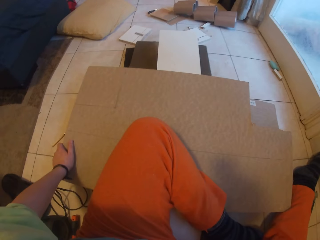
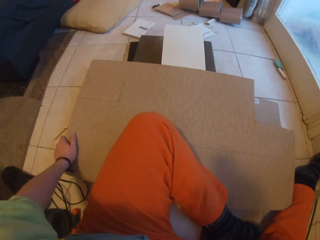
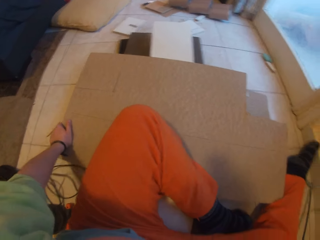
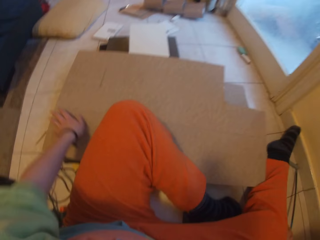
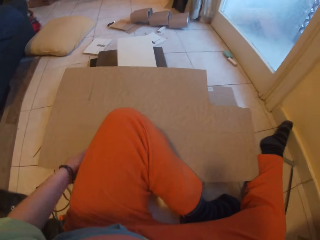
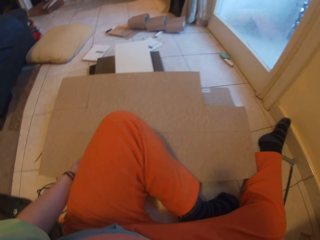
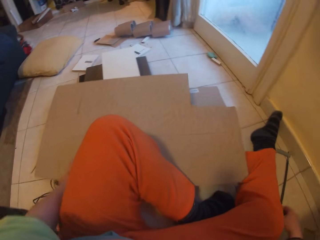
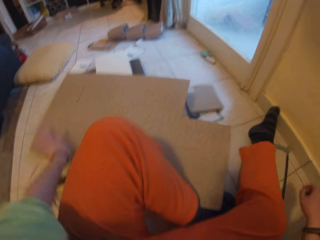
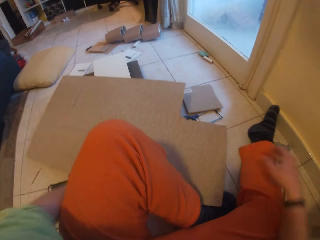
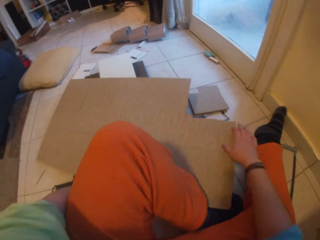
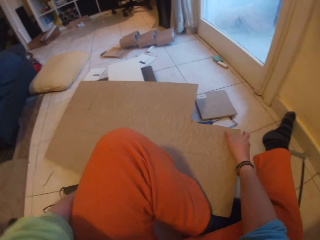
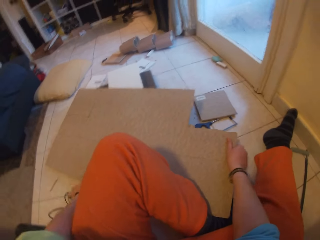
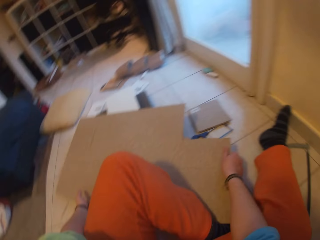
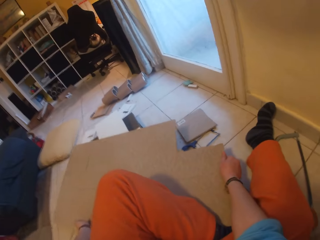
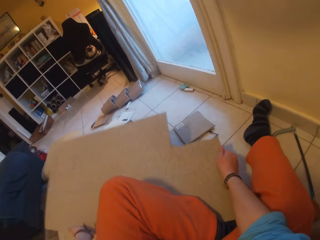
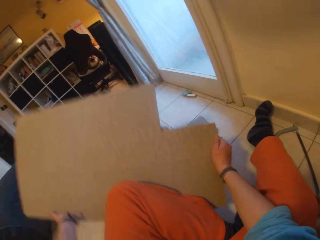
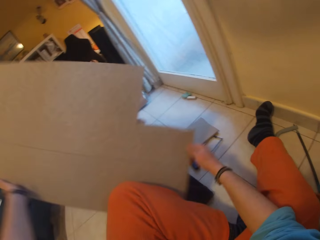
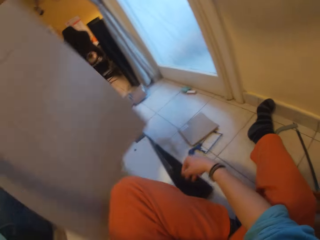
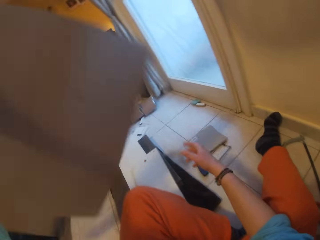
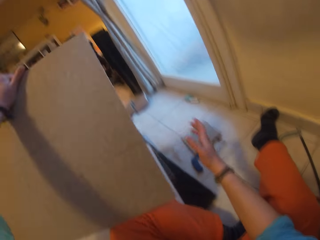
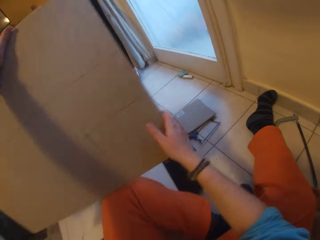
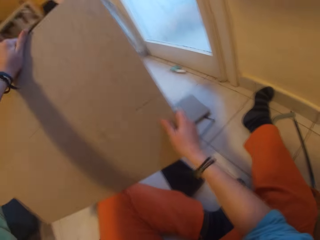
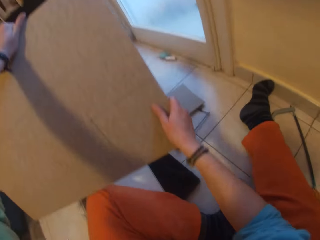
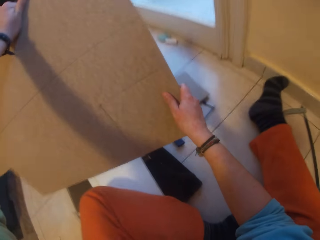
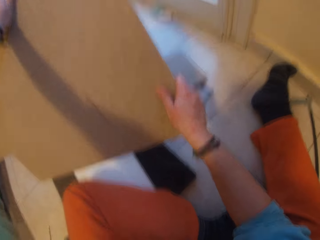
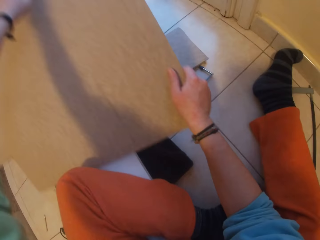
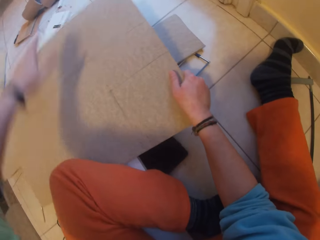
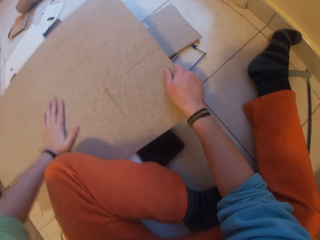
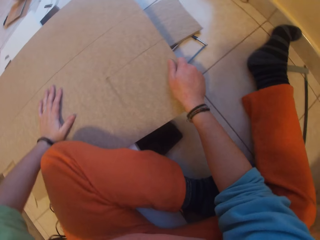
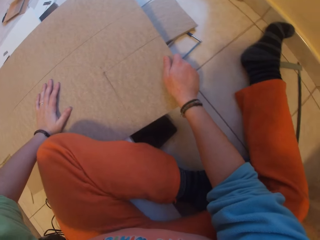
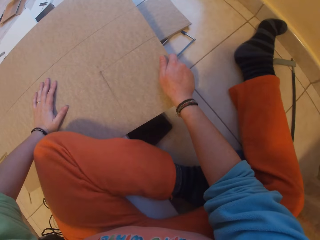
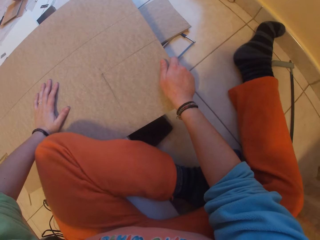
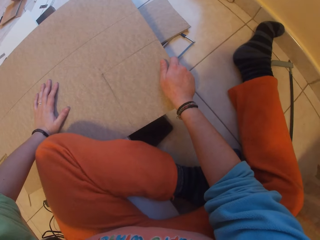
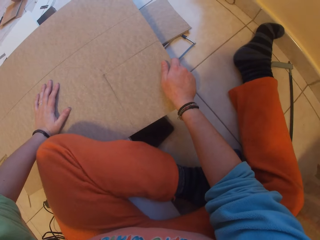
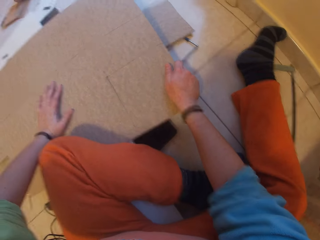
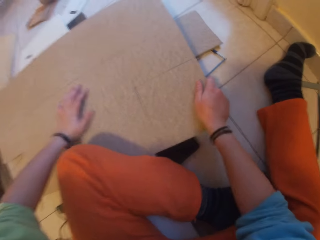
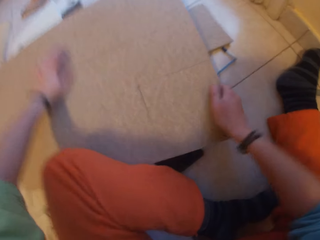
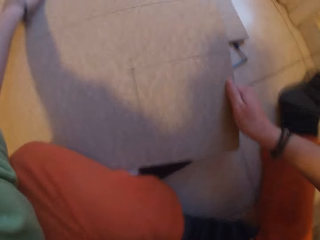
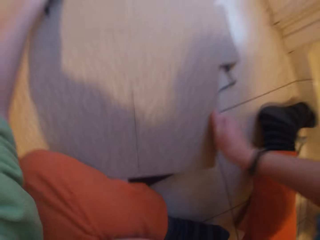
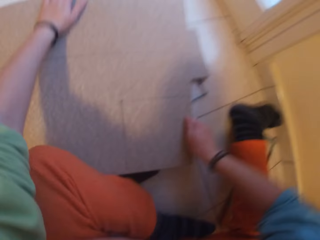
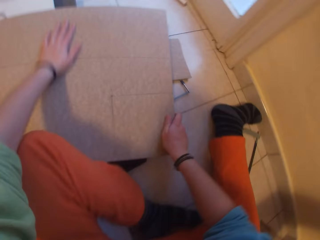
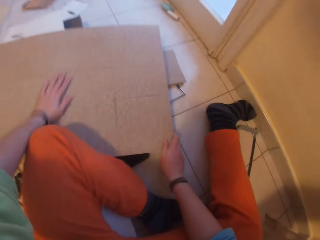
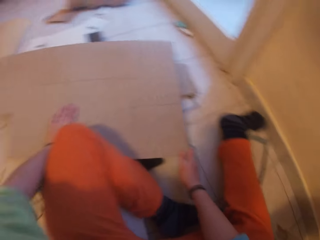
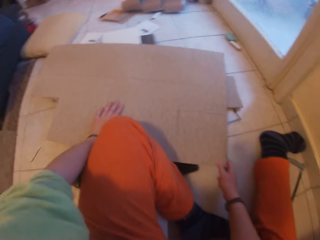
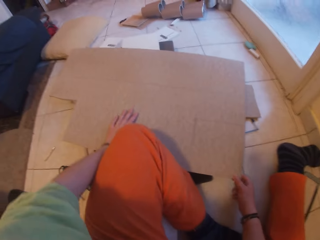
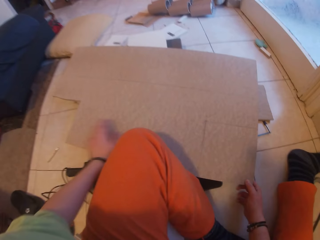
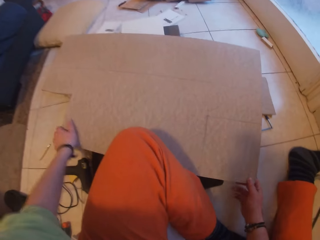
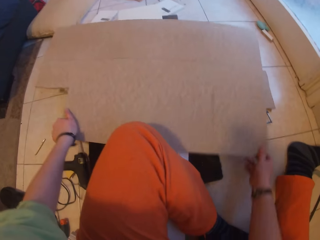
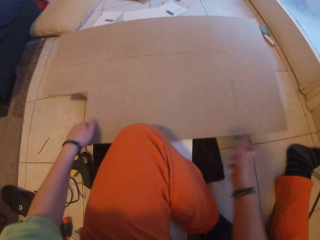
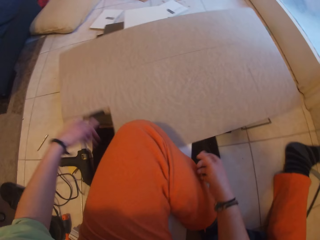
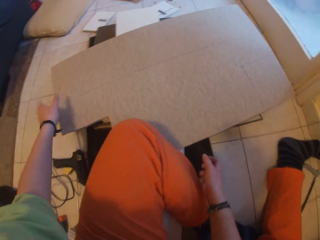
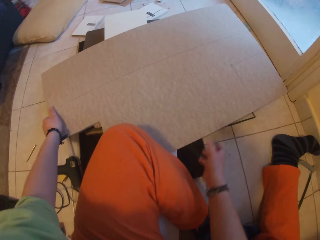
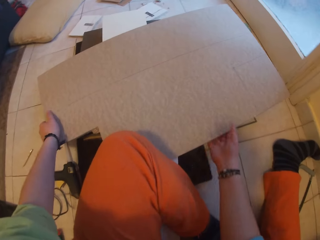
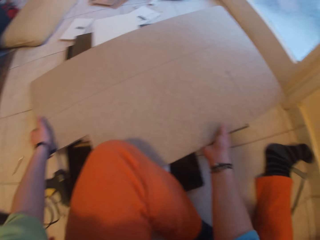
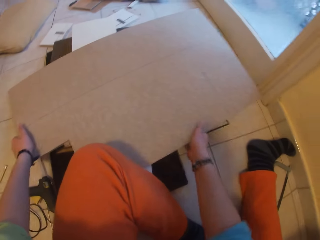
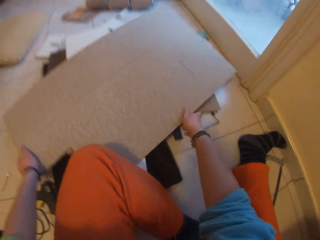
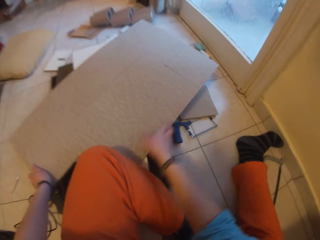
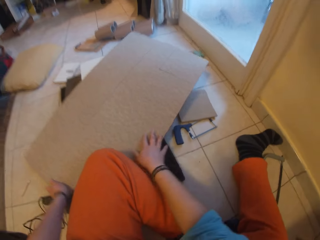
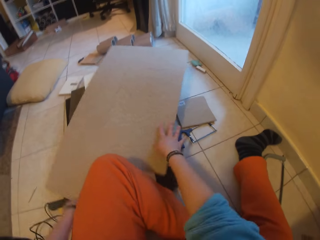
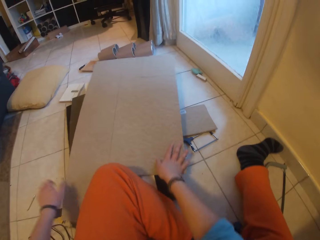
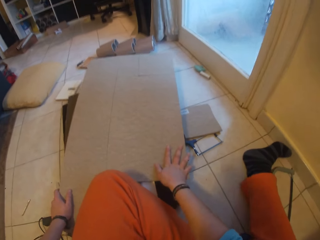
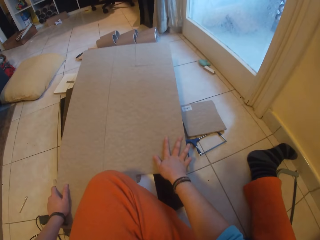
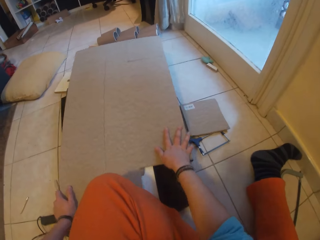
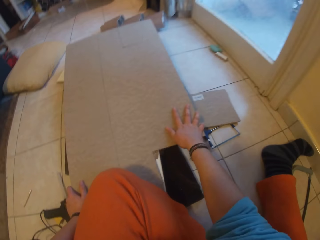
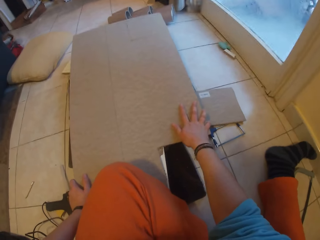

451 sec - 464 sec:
The camera wearer adjusts the plywood or cardboard on the pile of planks on the floor with his left hand. He adjusts the plywood on the pile of planks on the floor with both hands. He turns the cardboard. He aligns the cardboard on the wood. He turns the cardboard.

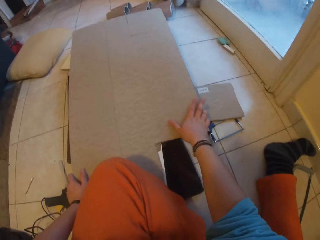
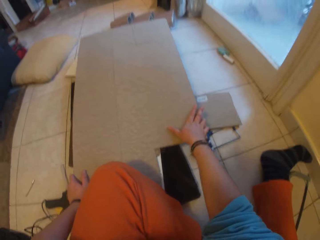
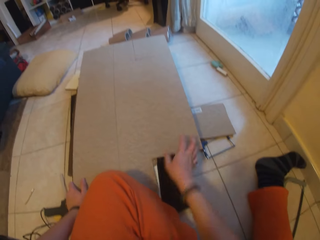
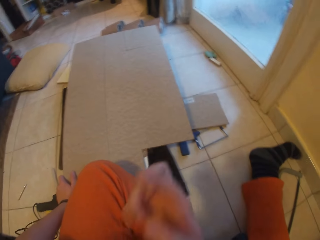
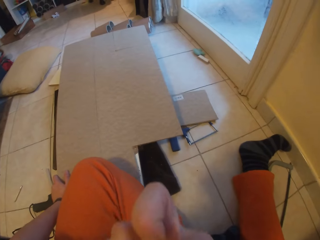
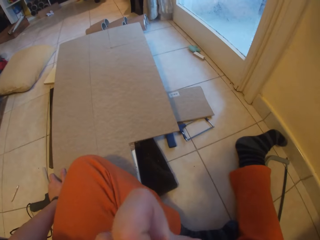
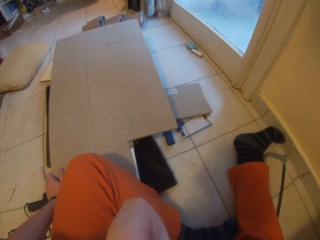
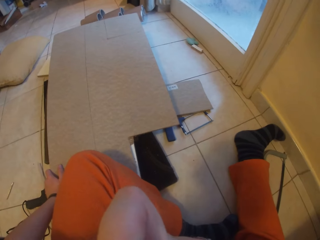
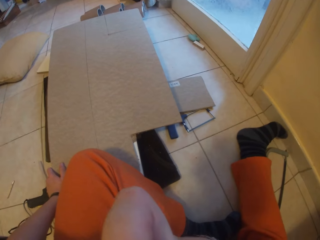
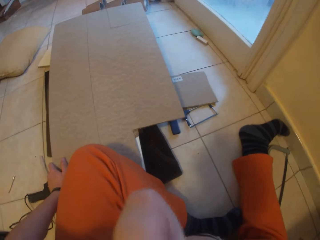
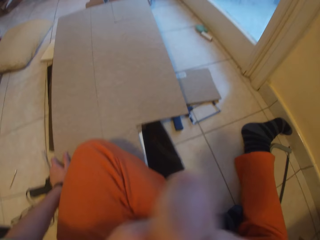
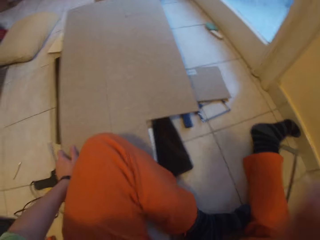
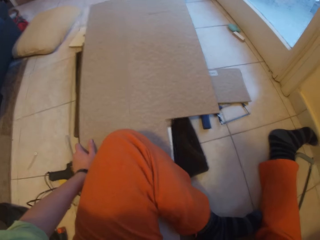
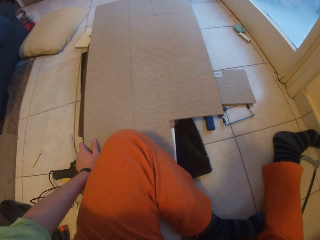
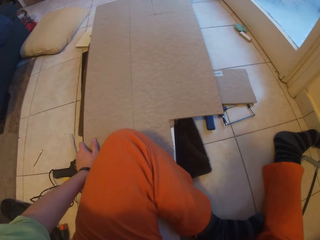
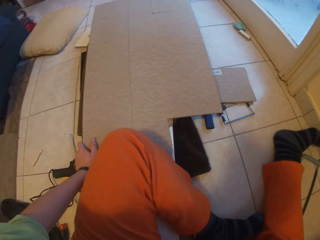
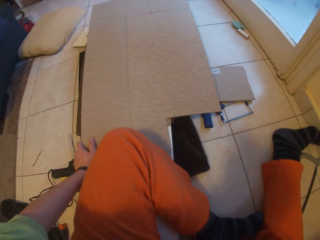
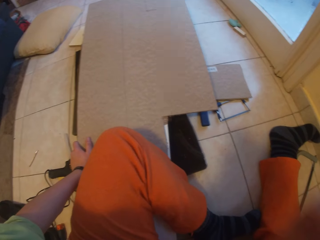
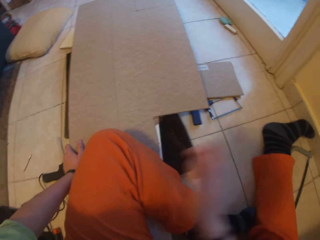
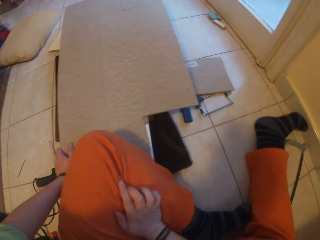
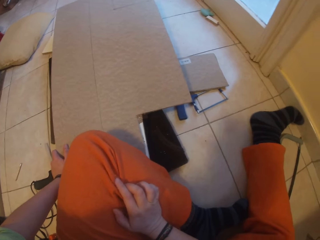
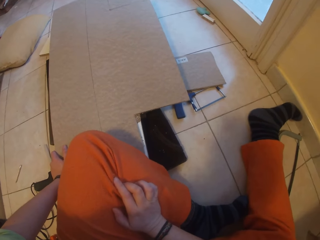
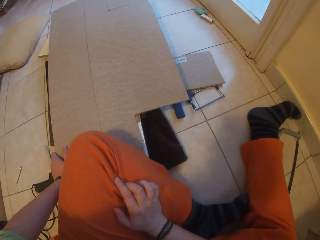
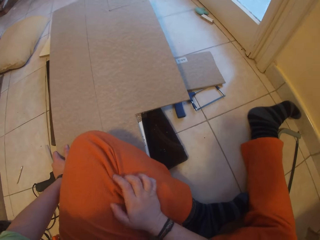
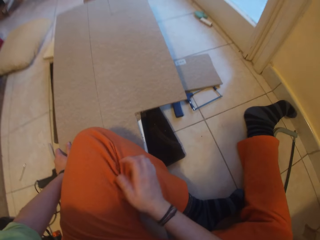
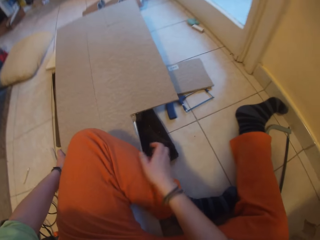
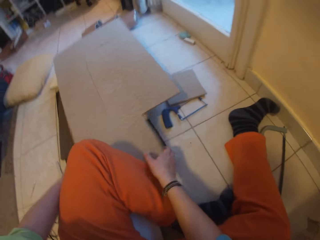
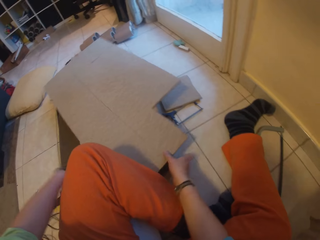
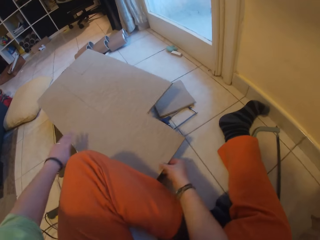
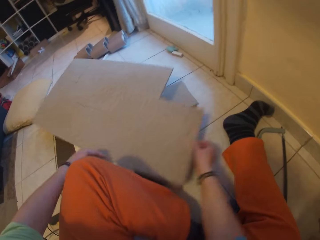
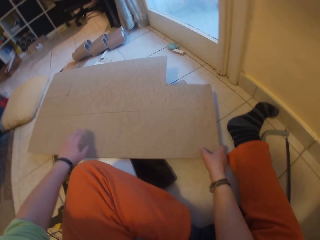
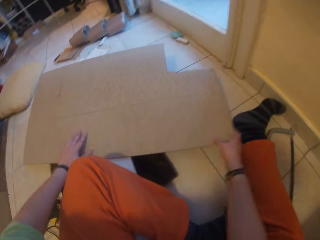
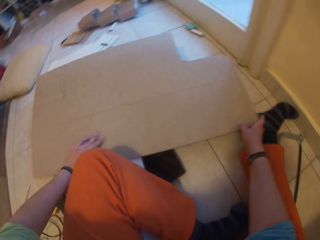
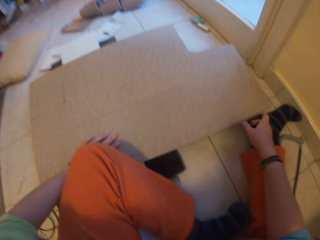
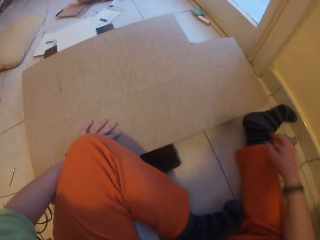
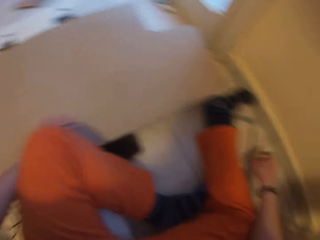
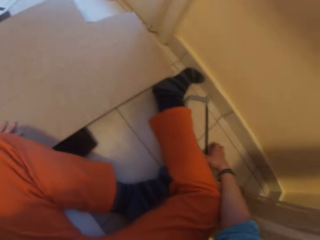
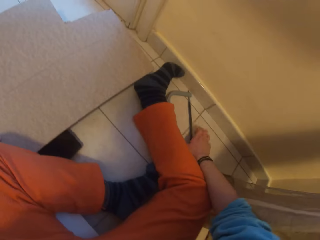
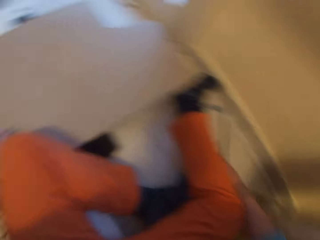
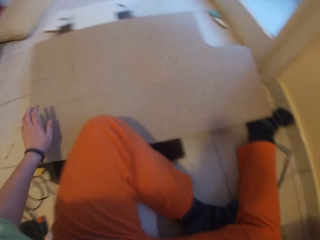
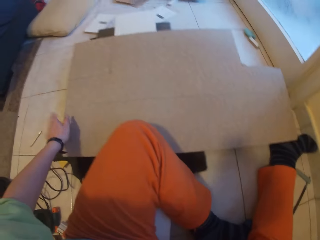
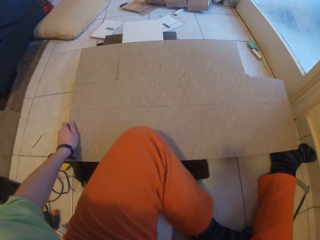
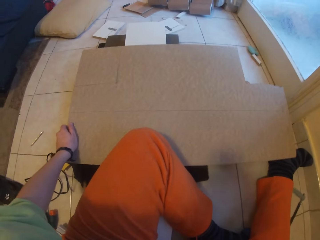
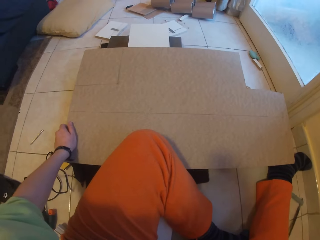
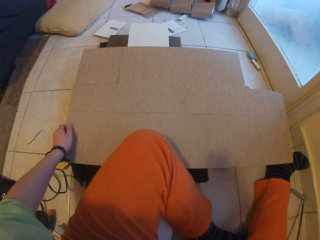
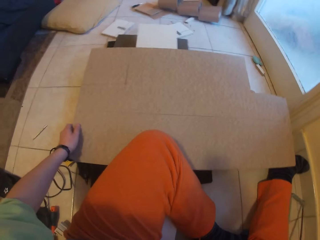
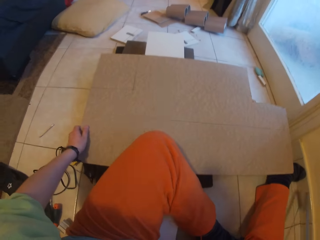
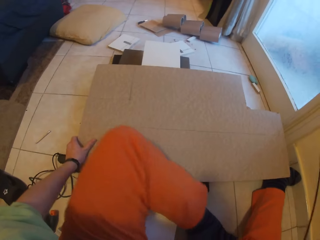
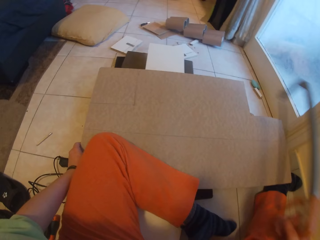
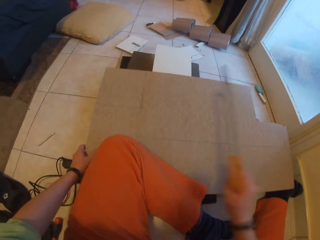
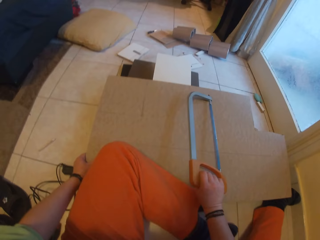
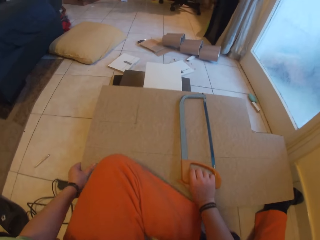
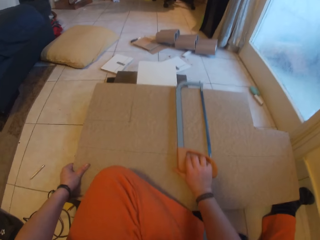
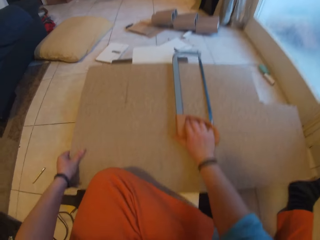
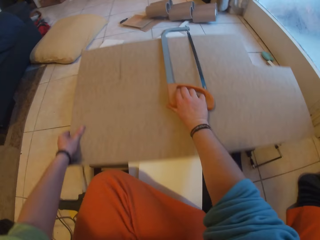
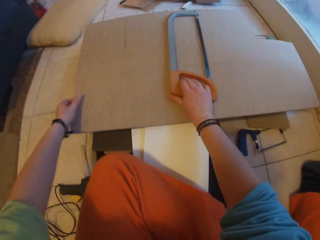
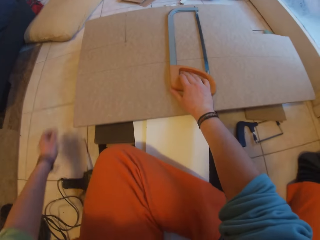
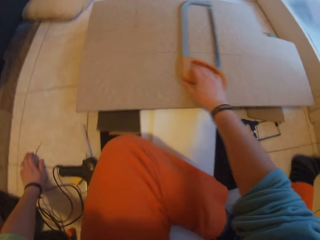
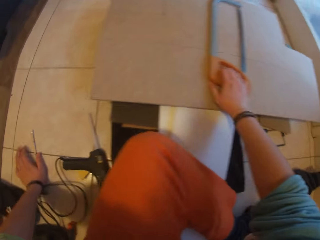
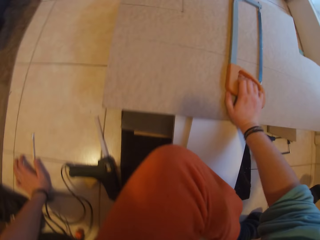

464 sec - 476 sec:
The camera wearer holds the plywood on the pile of planks with his left hand. He adjusts his camera with his right hand. He touches the face. He straightens a hand. He looks around. He adjusts the plywood on the pile of planks on the floor with both hands. He turns the cardboard. He picks up the orange saw or hand saw from the floor with his right hand. He straightens a leg. He holds the plywood on the pile of planks on the floor with his left leg and left hand. He puts the hand saw on the cardboard. He adjusts the plywood on the pile of planks on the floor with both hands. He pushes the cardboard on the wood. He adjusts his posture on the pile of planks on the floor with both hands.
